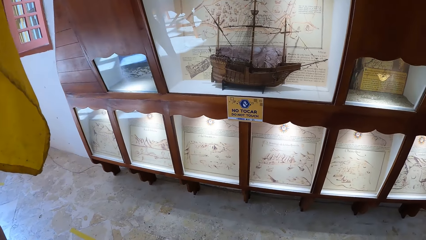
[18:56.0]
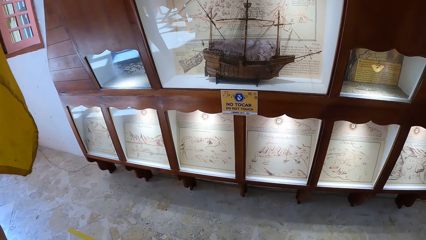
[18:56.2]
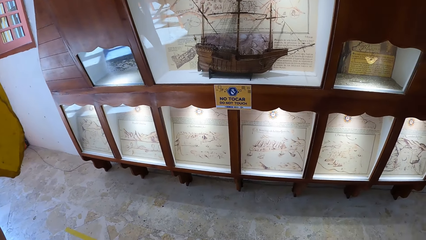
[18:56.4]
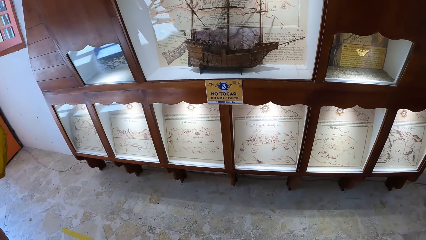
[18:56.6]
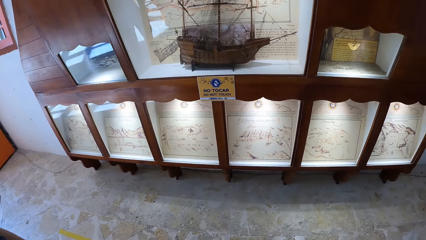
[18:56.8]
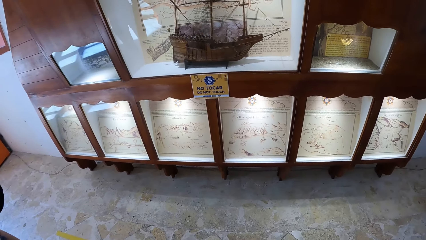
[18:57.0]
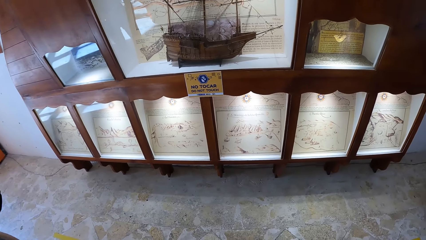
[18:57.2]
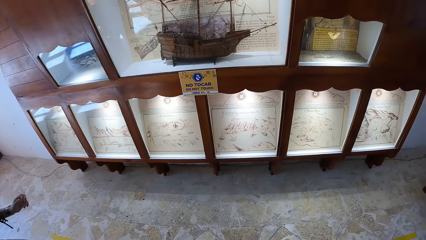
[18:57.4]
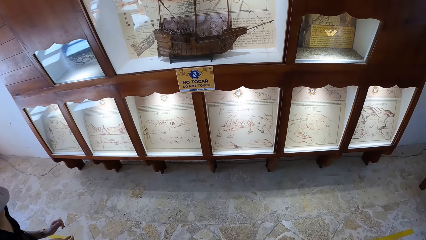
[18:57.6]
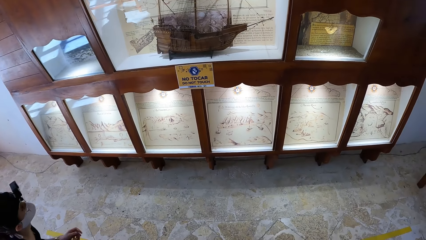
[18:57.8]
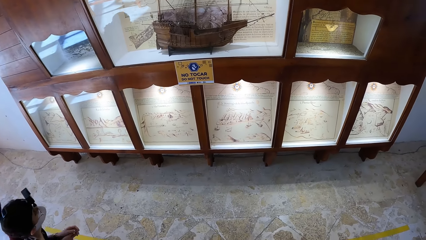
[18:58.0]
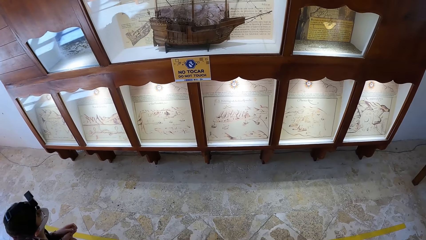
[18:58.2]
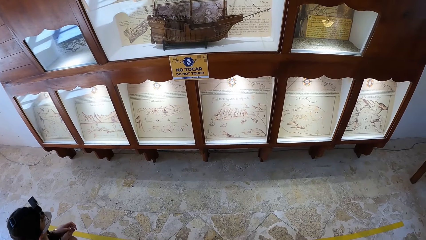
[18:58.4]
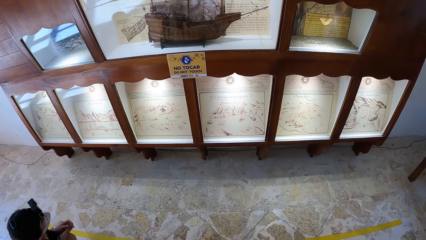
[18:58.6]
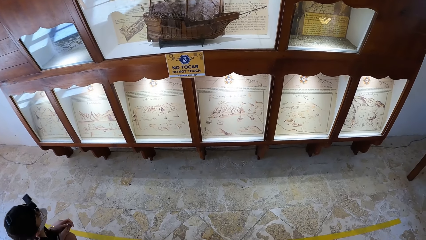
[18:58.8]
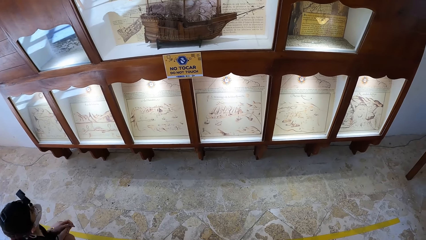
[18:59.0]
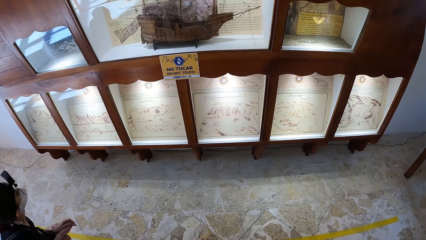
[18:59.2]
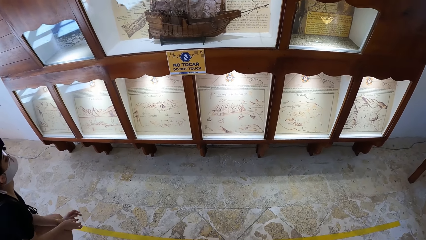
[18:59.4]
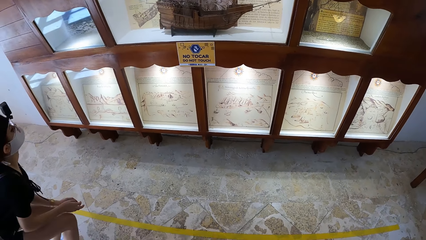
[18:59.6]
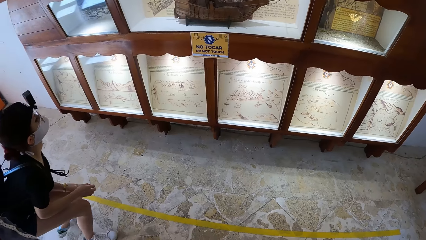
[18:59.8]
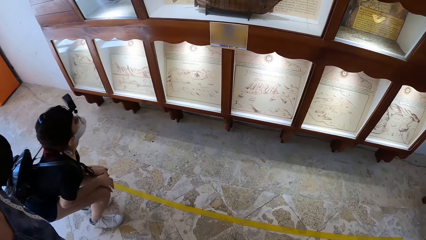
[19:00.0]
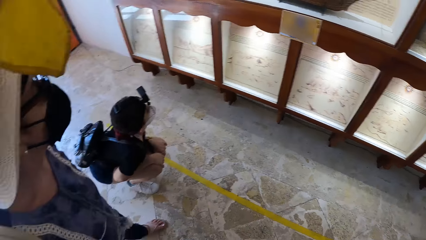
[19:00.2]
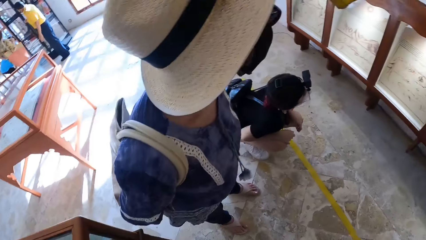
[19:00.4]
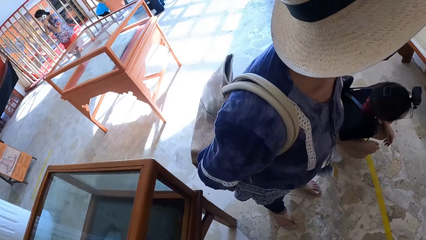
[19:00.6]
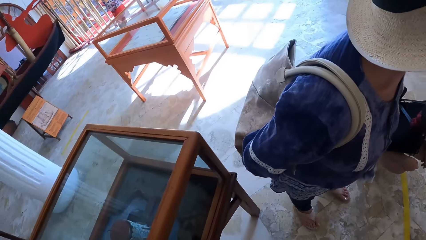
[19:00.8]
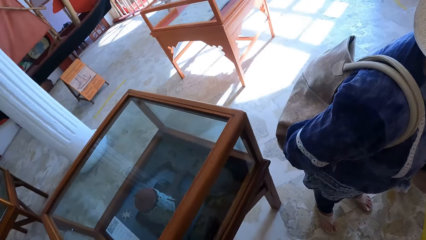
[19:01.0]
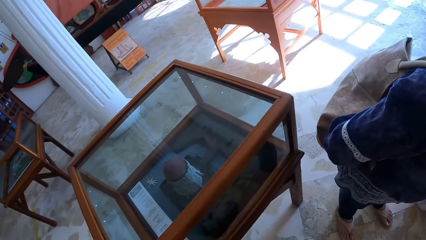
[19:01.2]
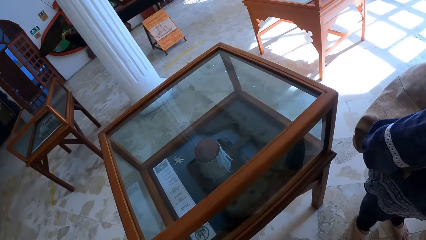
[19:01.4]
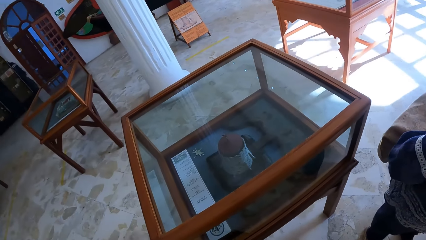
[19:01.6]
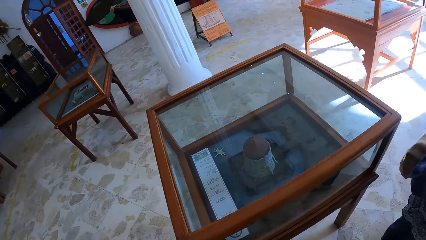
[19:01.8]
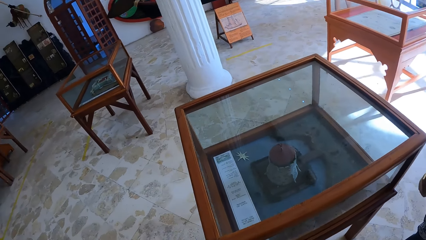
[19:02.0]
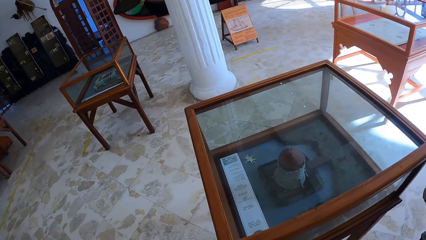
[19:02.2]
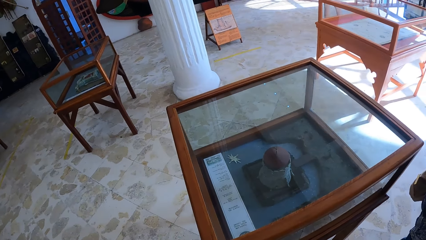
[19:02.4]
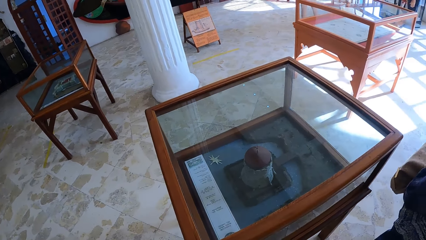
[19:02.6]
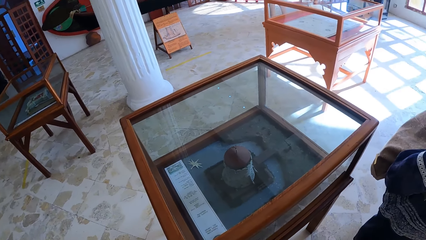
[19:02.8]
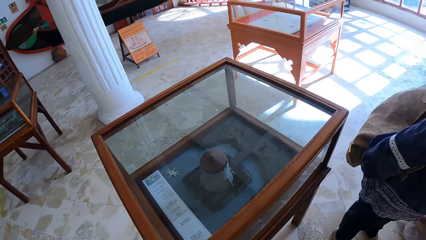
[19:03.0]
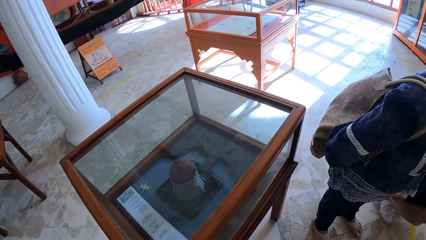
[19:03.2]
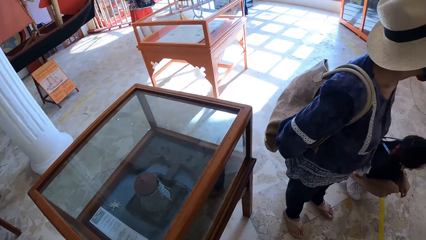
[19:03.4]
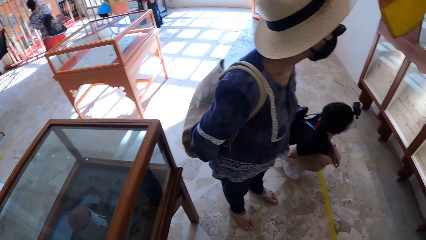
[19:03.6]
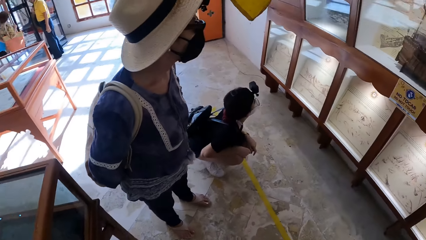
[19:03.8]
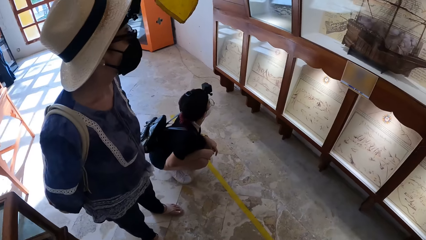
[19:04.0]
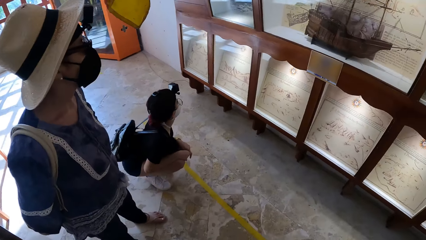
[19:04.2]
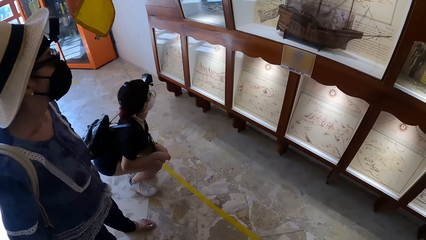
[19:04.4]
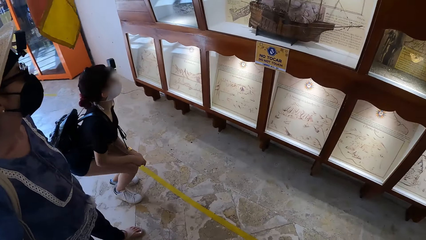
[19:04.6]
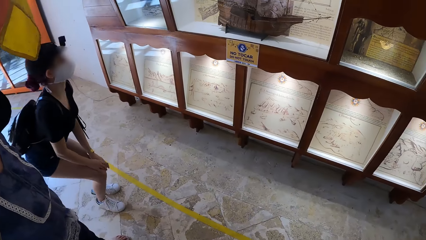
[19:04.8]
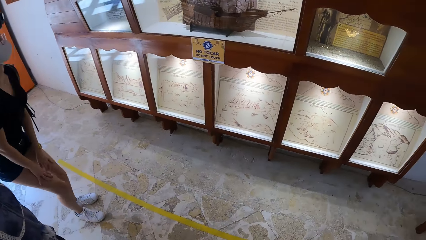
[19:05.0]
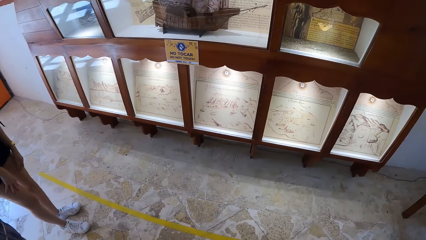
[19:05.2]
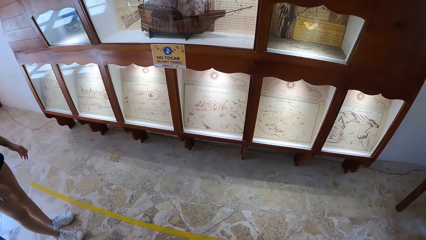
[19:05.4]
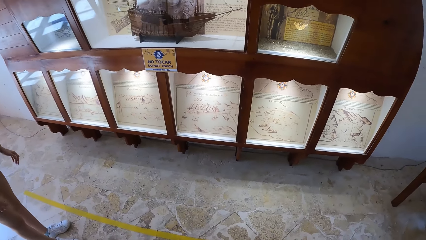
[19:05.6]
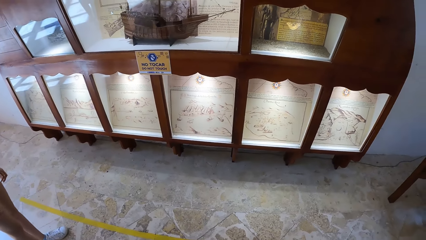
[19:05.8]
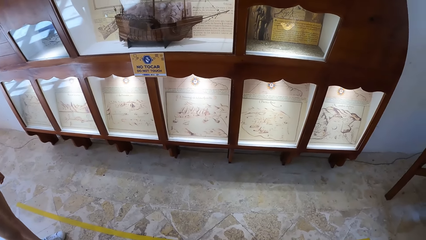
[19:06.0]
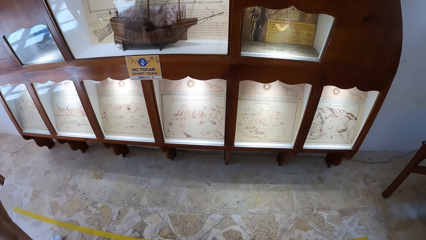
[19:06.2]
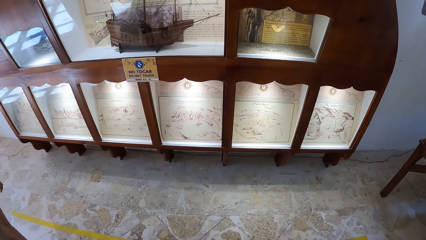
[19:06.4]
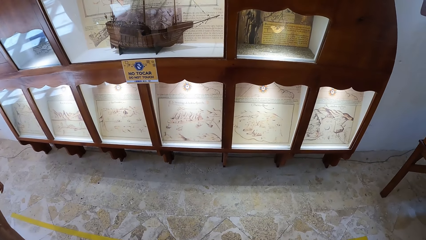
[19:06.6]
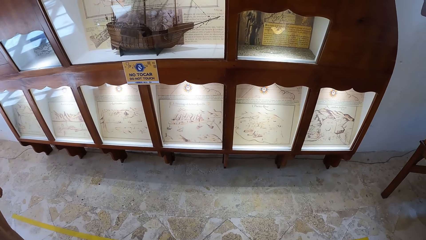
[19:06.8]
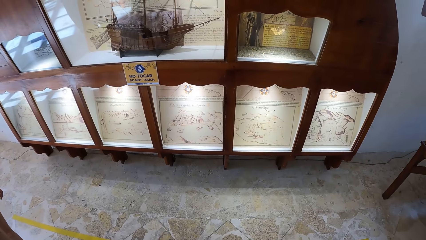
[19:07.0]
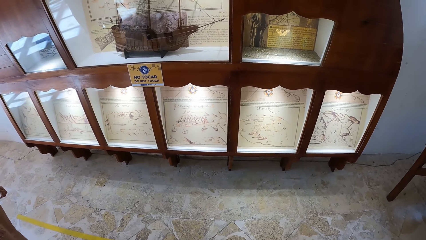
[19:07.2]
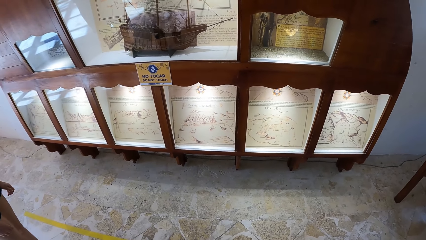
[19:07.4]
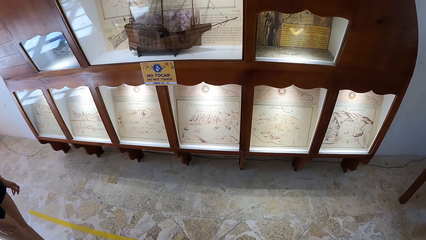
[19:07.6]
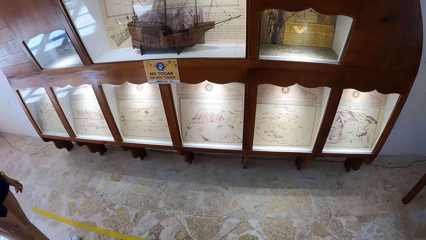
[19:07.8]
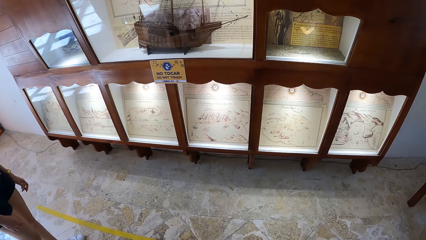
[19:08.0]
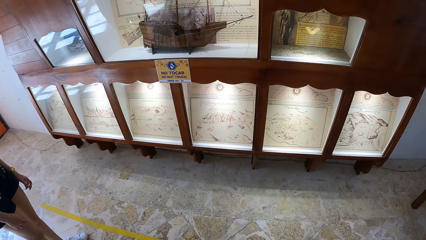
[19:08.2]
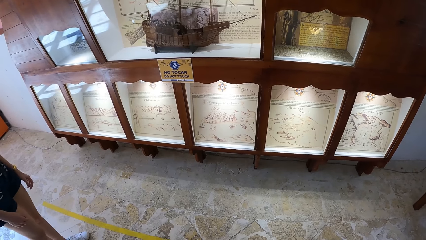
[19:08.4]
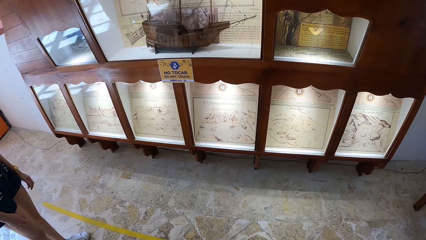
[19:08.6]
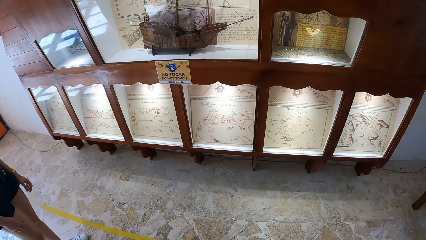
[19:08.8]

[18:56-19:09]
The woman bends down in front of the exhibition glass. The woman looks at the document in the exhibition glass and steps towards the exhibition glass. The woman and another woman look at the document in the exhibition glass. The camera wearer looks at an artwork in the exhibition glass. The first woman stands up in front of the exhibition glass.

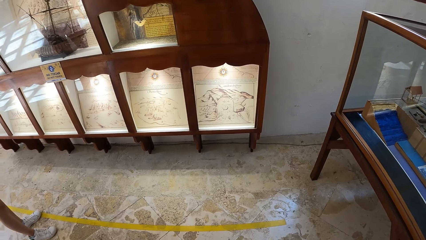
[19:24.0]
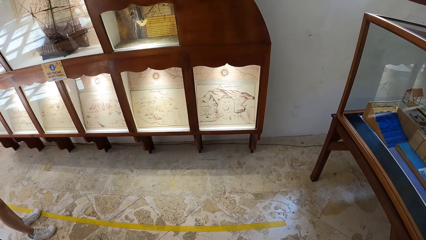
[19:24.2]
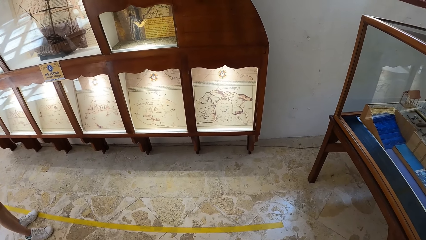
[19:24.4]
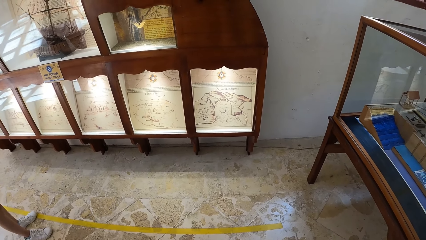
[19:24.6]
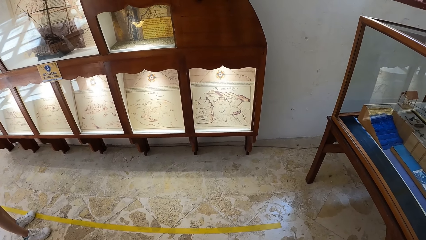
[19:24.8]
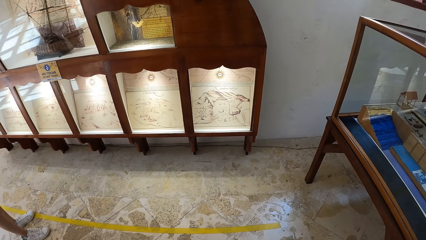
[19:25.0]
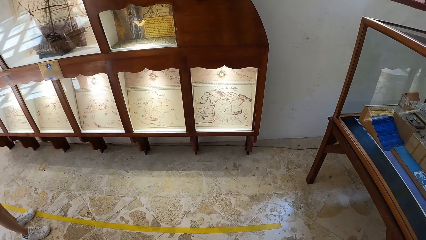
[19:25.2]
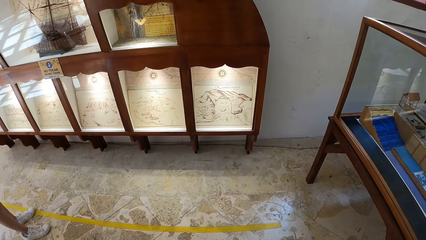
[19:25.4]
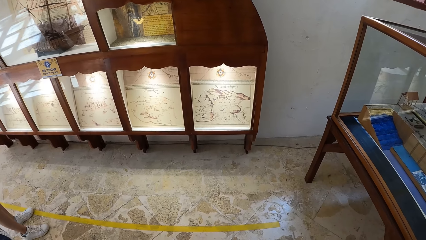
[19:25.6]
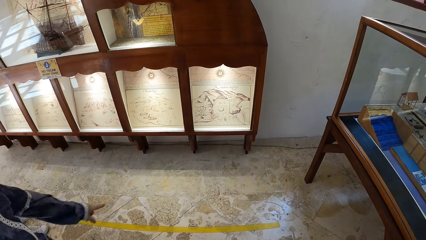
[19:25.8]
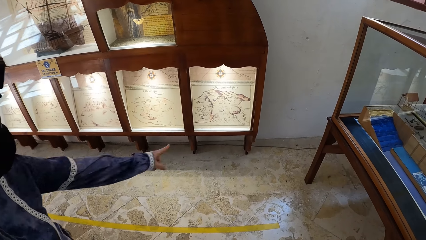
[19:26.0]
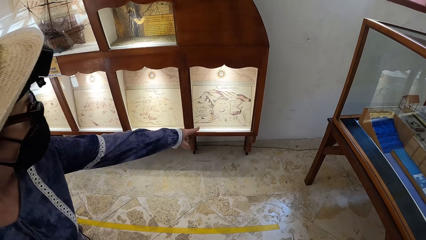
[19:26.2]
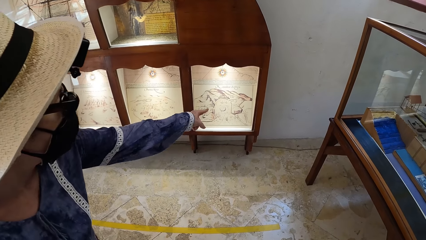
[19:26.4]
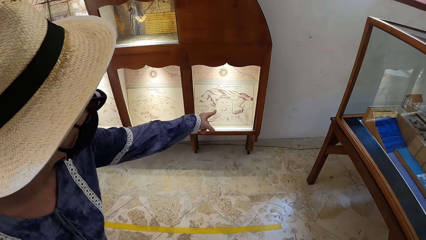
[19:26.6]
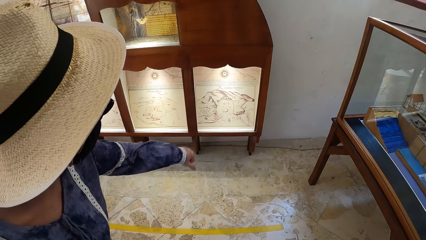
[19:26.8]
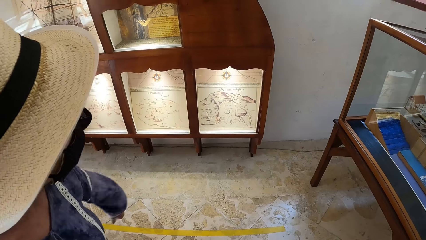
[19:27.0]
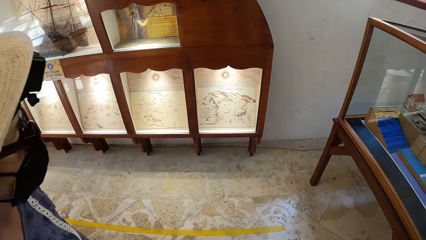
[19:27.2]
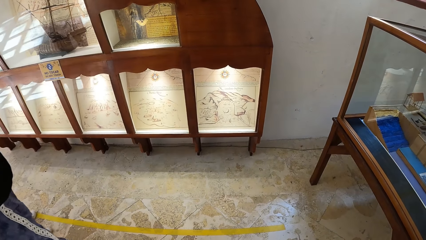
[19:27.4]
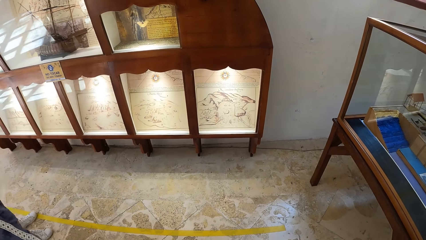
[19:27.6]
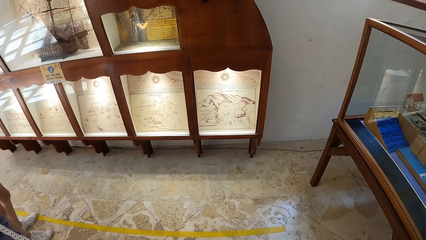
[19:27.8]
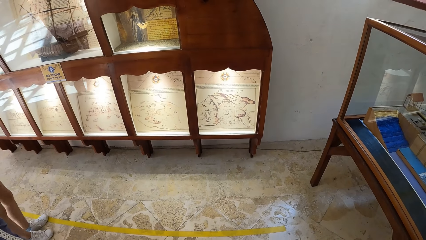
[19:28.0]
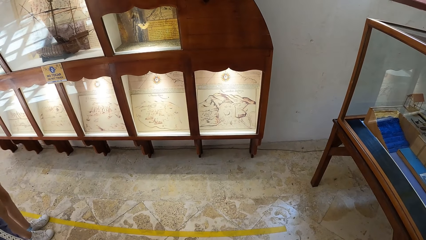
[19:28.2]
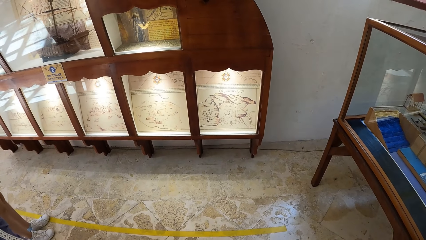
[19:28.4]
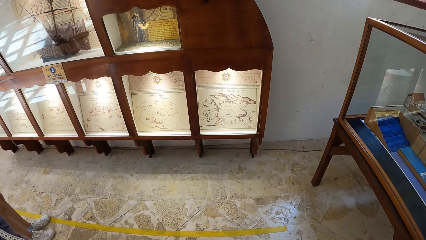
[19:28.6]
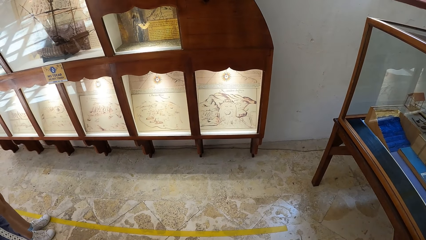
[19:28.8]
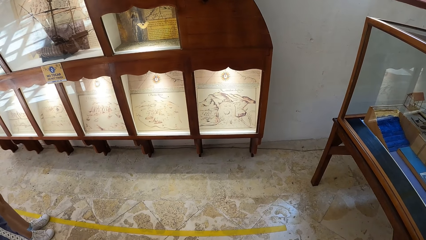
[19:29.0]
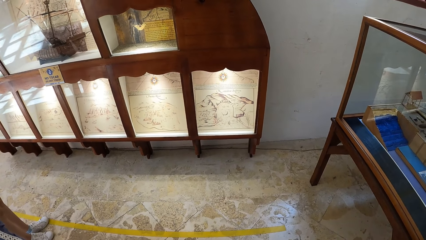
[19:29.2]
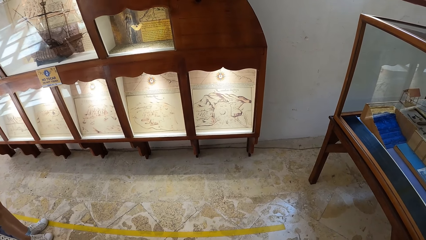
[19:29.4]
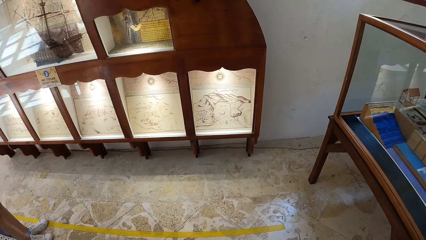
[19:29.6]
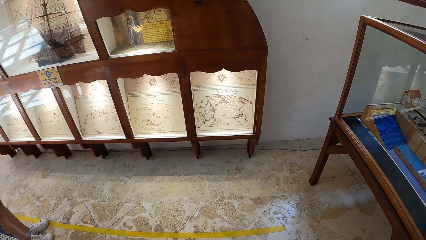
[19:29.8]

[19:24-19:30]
The woman points at the document in the exhibition glass with her left hand. The woman converses with the camera wearer and another woman.
